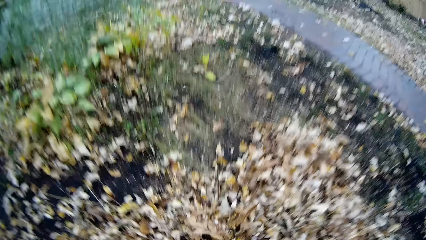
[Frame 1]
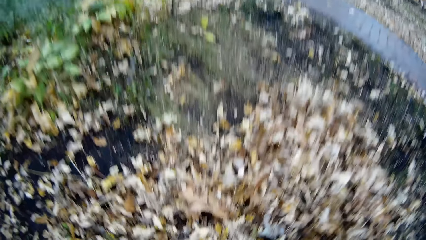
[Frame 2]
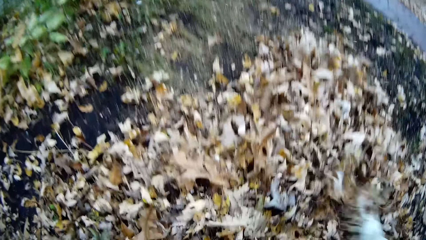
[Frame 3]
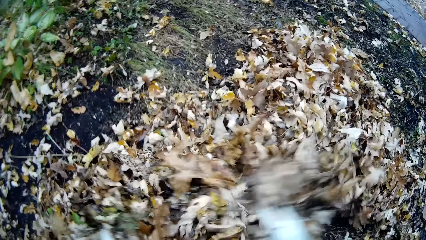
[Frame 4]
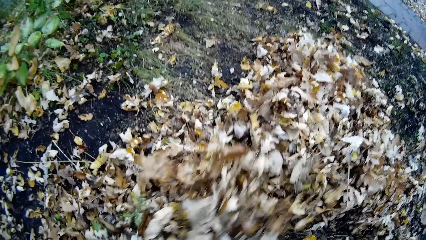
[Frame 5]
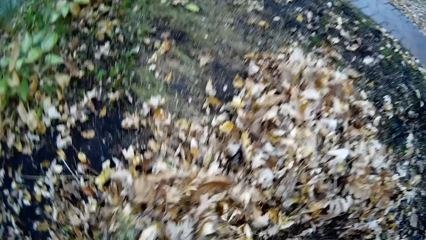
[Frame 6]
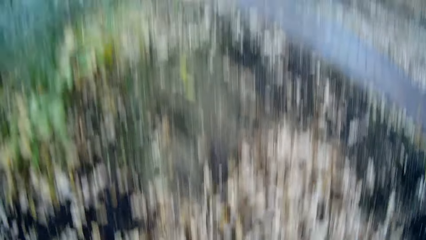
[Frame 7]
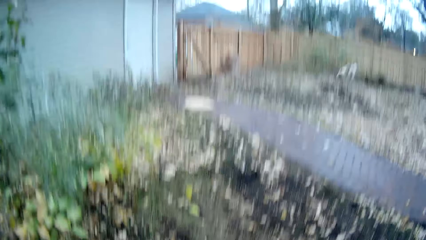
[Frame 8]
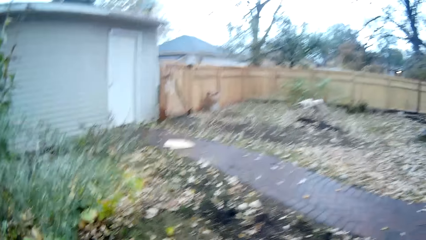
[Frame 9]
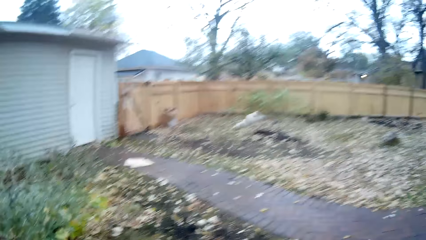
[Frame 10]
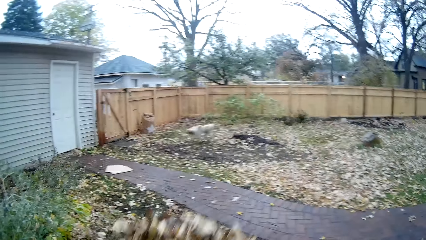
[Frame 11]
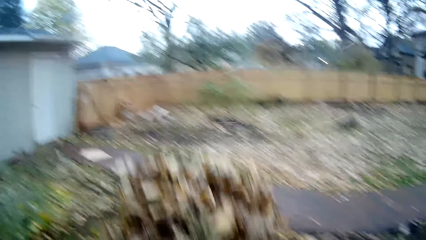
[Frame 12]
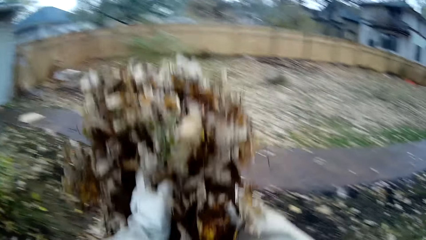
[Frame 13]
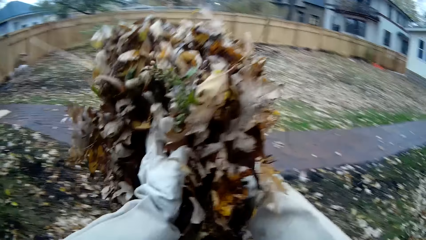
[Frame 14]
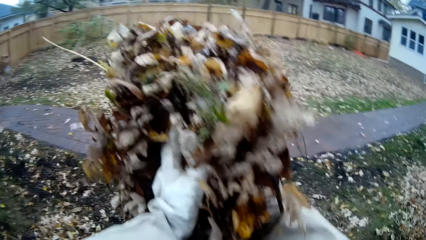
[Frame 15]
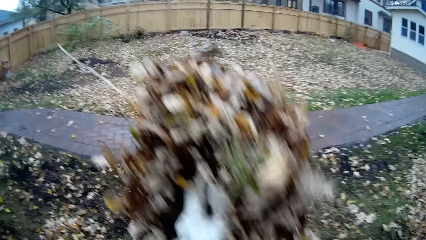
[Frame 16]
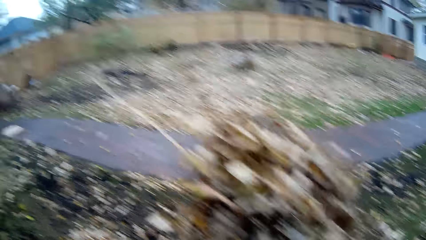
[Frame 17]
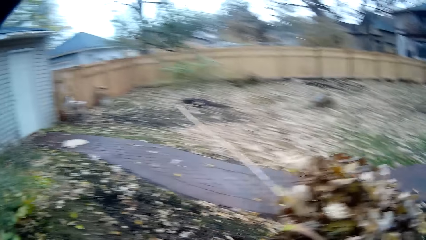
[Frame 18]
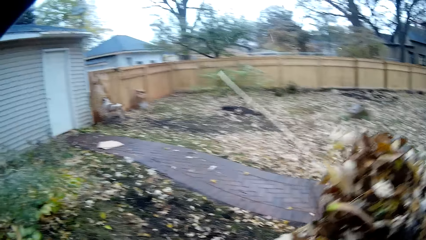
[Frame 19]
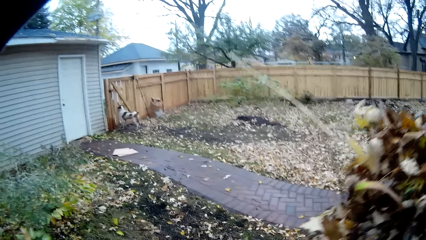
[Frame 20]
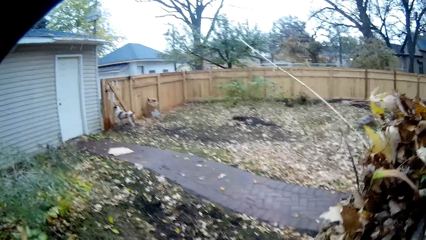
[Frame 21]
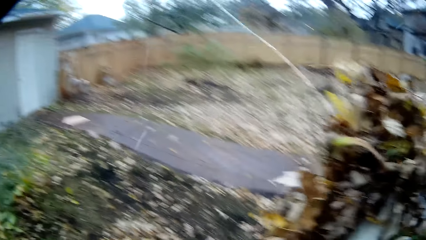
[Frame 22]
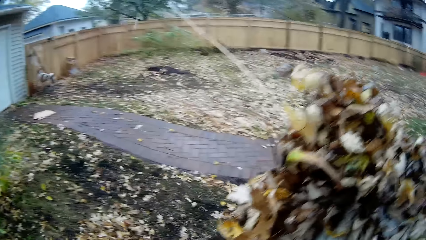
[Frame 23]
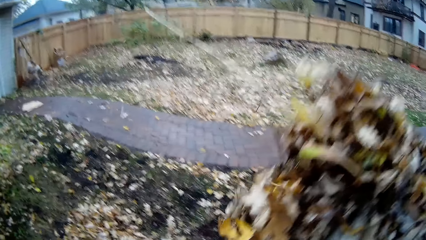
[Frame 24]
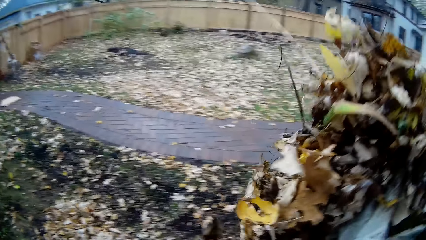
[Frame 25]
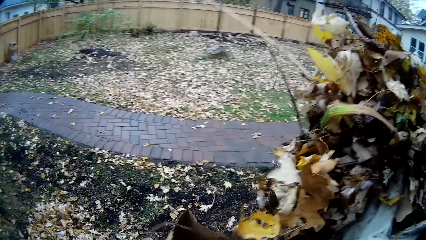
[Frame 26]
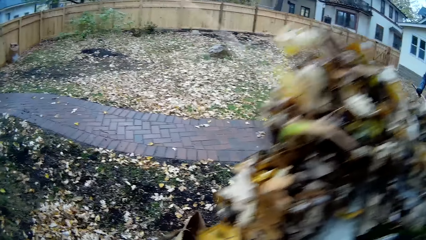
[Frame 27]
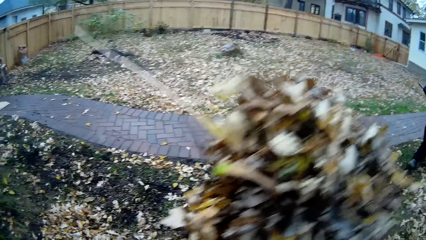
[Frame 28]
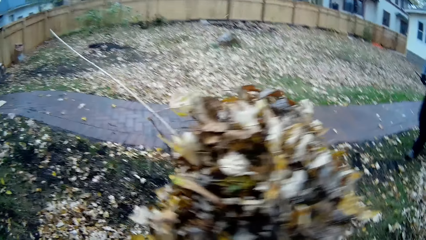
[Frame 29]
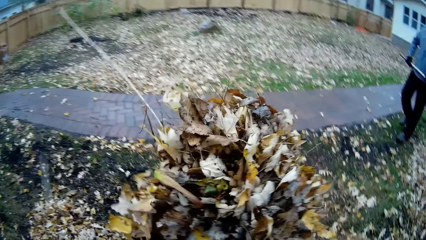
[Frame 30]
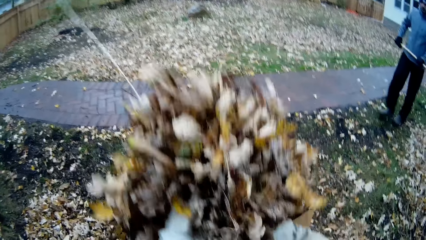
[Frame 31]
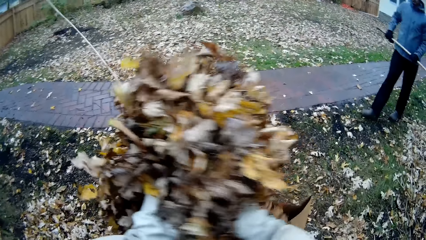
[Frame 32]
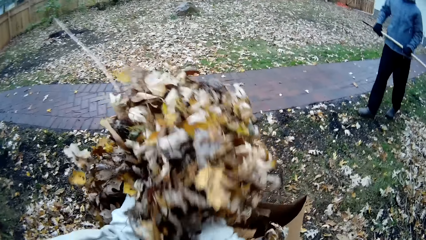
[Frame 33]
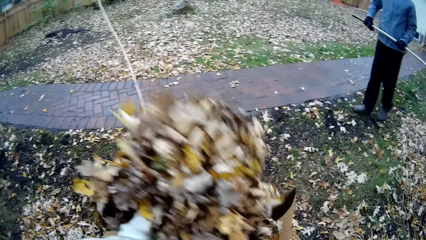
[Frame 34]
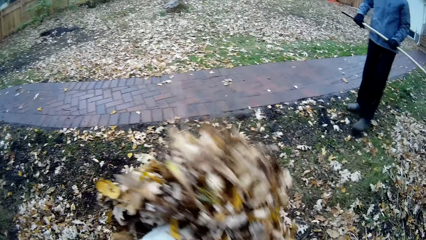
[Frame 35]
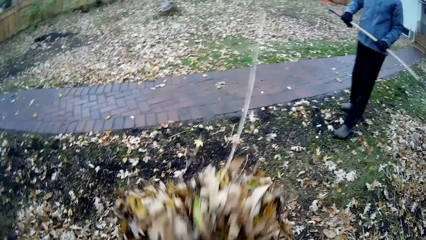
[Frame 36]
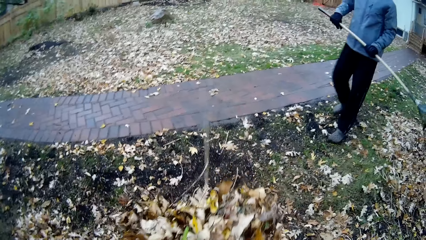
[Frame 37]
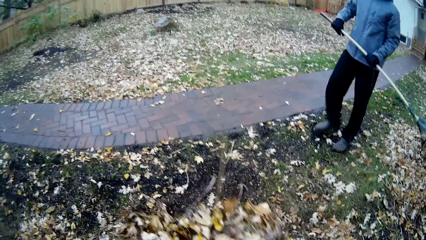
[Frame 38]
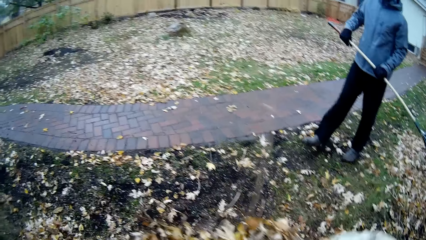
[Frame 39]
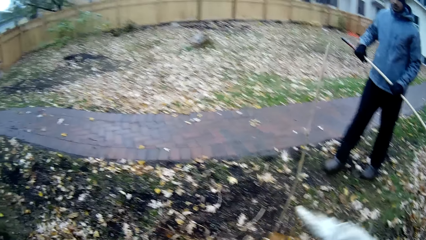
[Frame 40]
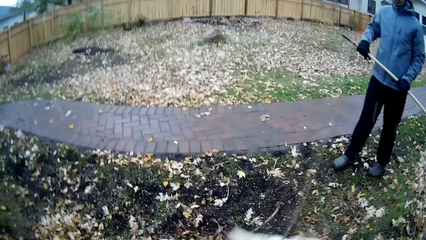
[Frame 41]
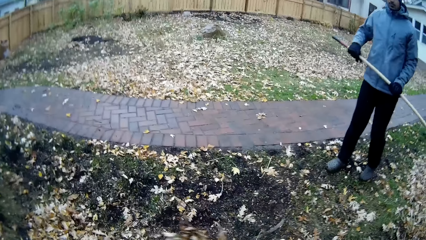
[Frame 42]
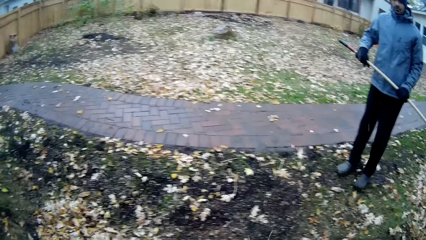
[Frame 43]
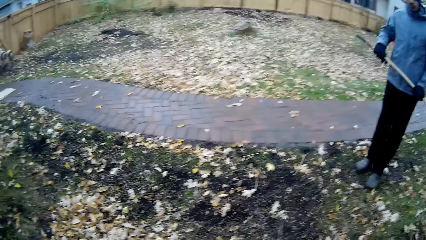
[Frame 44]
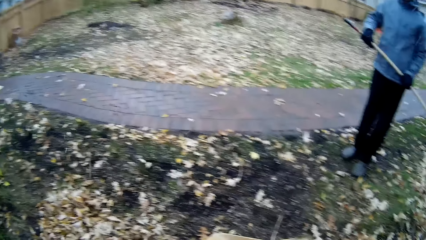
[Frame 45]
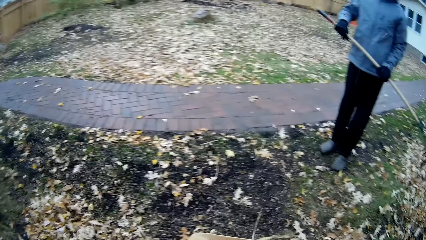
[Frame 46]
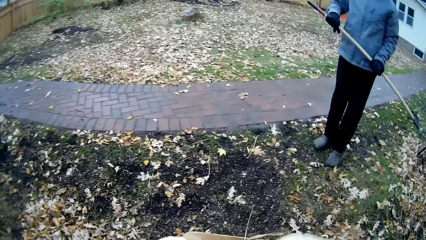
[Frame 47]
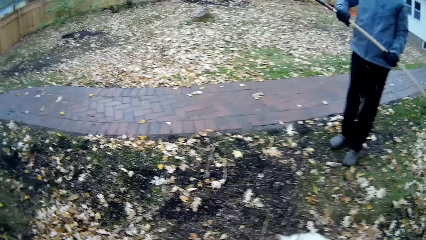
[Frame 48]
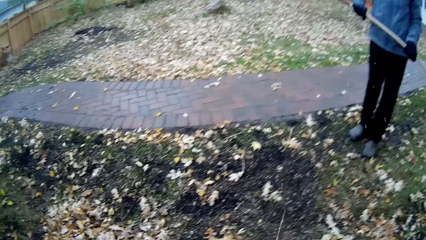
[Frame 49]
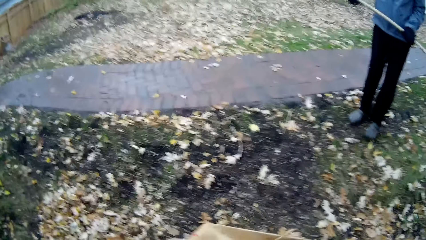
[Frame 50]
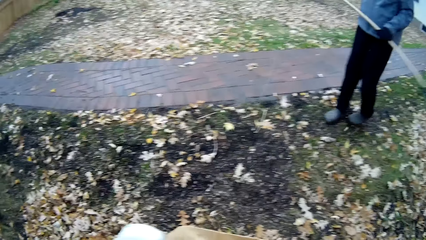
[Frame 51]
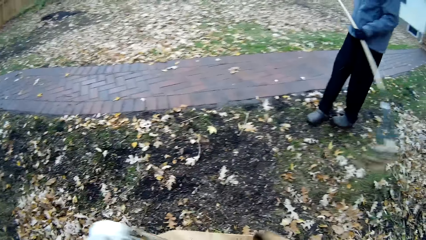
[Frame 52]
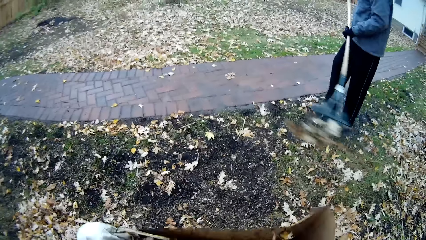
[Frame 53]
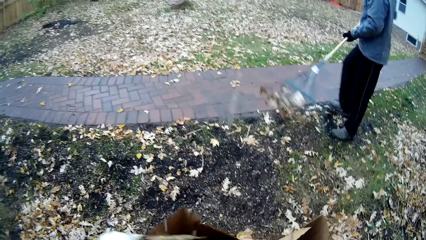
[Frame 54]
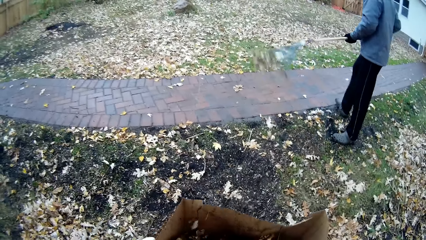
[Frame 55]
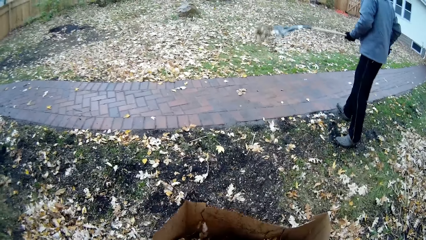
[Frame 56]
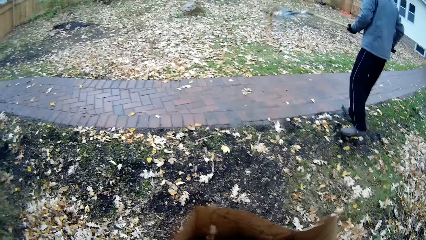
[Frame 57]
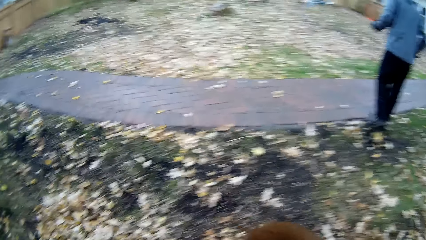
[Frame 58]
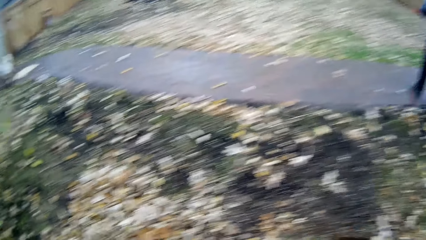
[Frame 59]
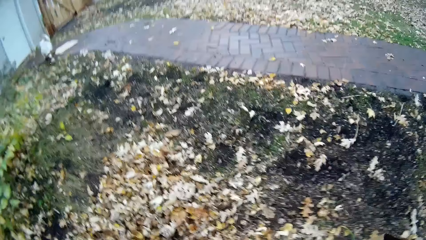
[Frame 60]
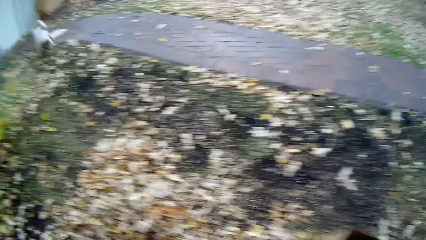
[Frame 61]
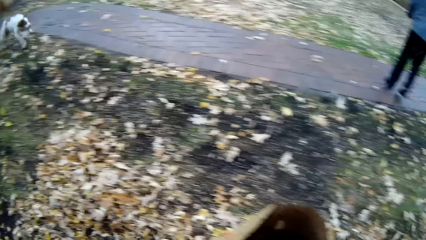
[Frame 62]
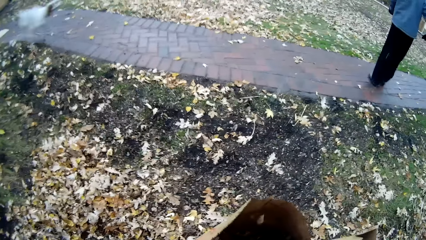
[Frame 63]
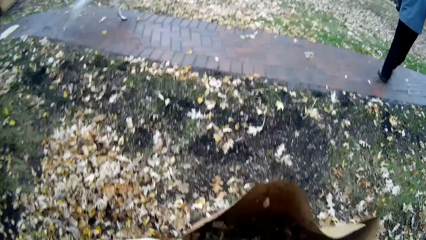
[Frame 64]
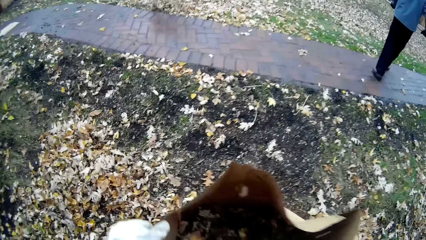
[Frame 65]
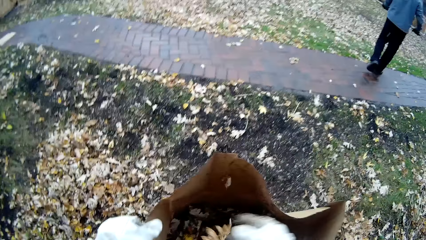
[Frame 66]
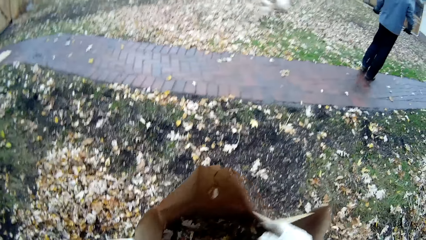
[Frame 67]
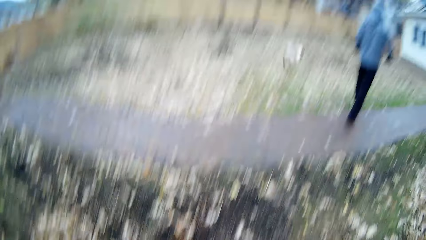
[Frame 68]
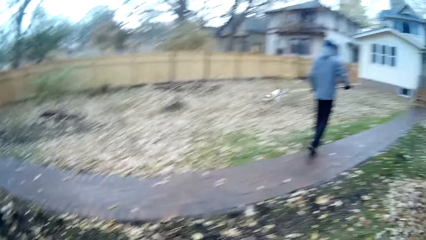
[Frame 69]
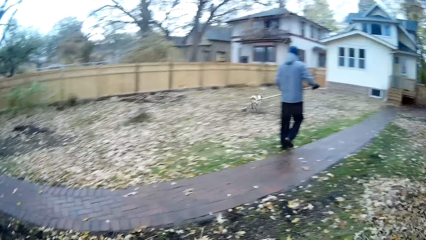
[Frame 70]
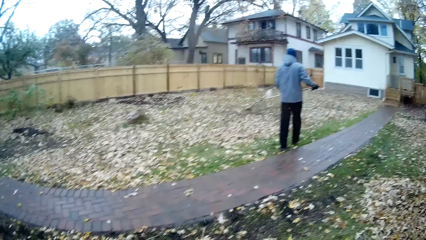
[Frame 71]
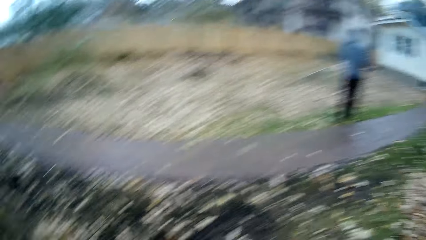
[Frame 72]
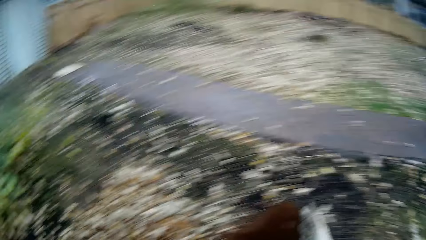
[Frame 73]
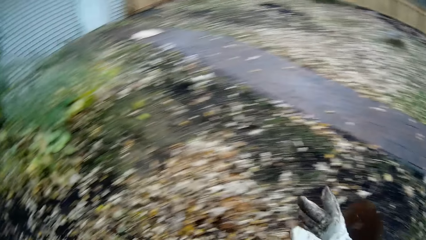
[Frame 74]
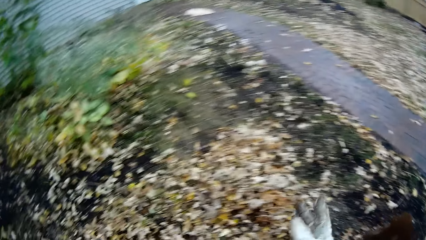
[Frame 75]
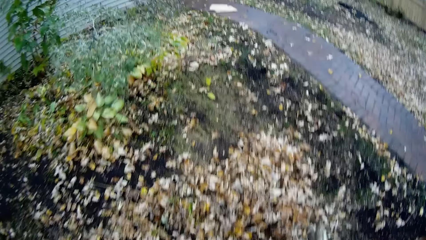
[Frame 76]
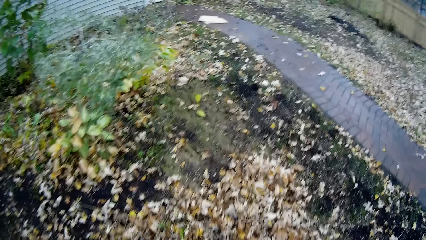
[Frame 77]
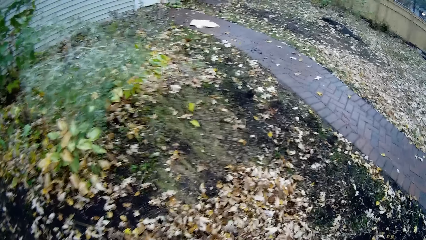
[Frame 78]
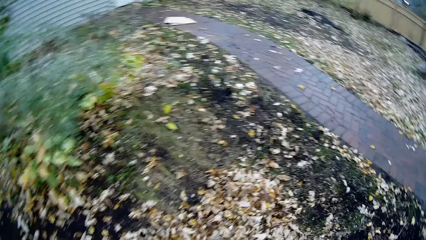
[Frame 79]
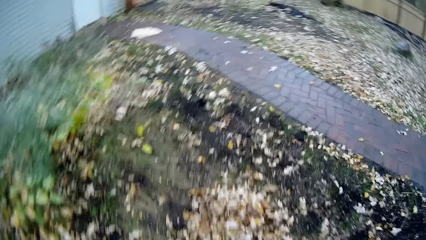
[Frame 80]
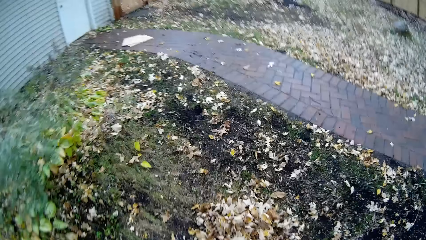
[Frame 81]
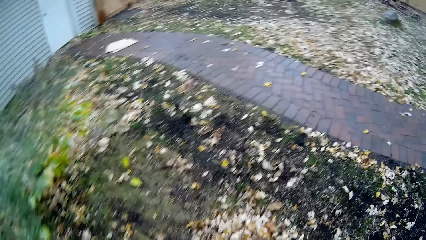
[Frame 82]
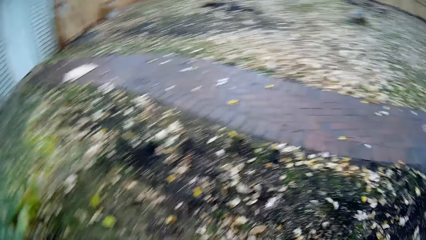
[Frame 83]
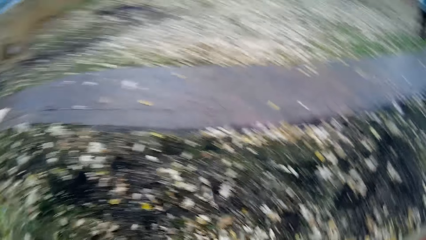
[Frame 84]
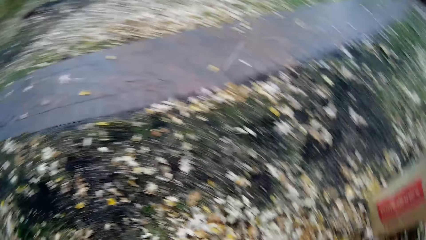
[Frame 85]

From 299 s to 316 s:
The camera wearer packs up dry leaves or trash on the ground with both hands. He places the trash in the trash bag. He drops the dry leaves in his hands inside the paper bag on the ground. A man walks towards the trash bag. A dog runs around the yard. The camera wearer looks around.
